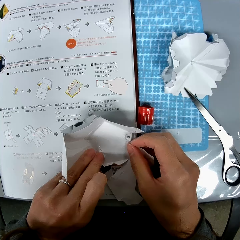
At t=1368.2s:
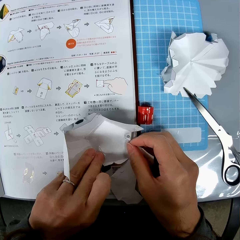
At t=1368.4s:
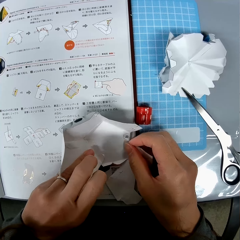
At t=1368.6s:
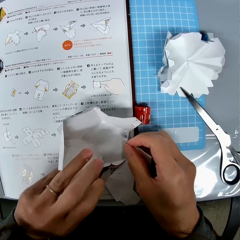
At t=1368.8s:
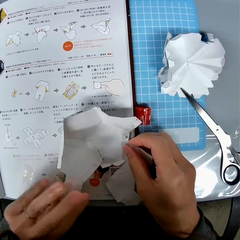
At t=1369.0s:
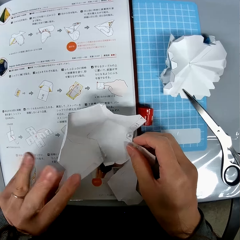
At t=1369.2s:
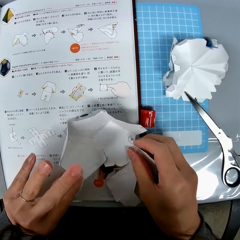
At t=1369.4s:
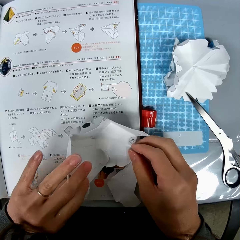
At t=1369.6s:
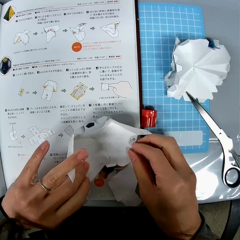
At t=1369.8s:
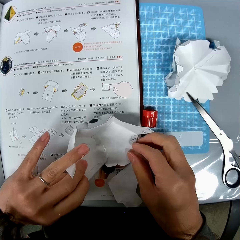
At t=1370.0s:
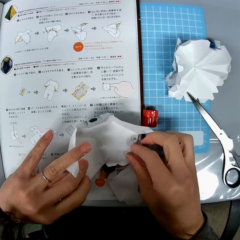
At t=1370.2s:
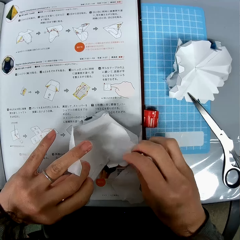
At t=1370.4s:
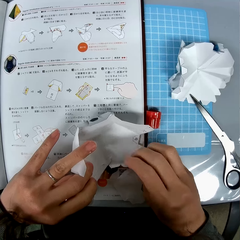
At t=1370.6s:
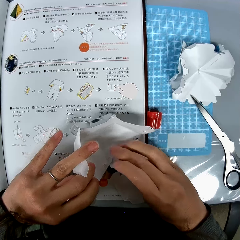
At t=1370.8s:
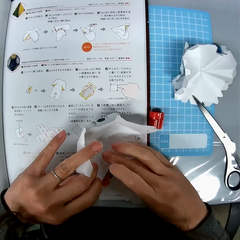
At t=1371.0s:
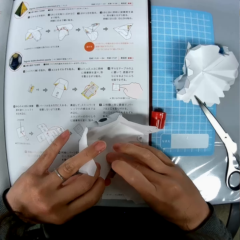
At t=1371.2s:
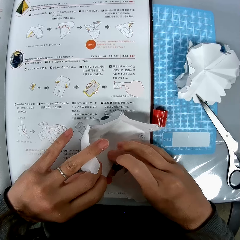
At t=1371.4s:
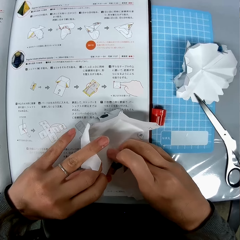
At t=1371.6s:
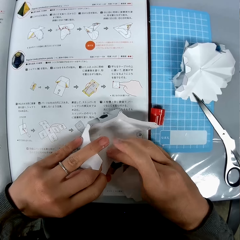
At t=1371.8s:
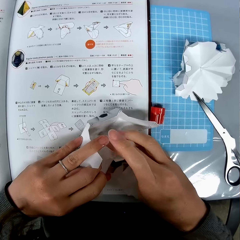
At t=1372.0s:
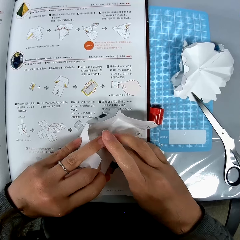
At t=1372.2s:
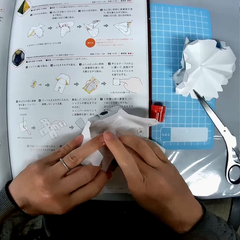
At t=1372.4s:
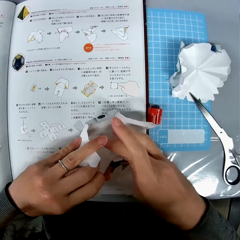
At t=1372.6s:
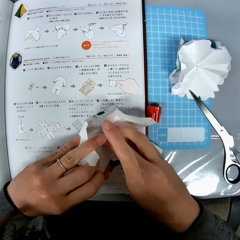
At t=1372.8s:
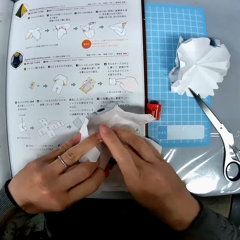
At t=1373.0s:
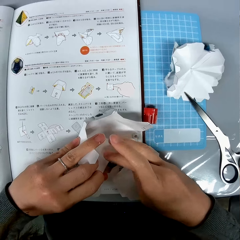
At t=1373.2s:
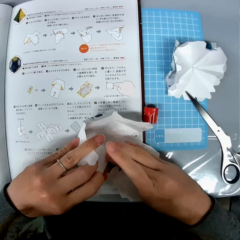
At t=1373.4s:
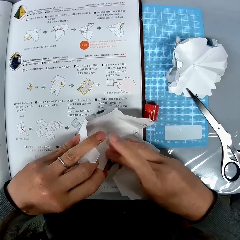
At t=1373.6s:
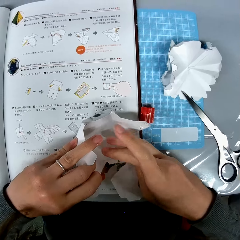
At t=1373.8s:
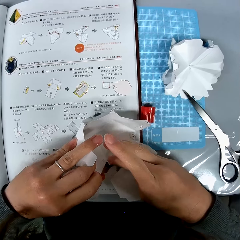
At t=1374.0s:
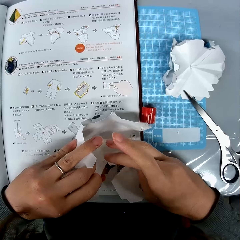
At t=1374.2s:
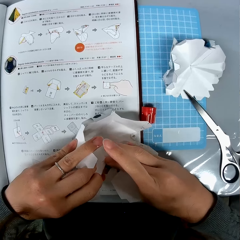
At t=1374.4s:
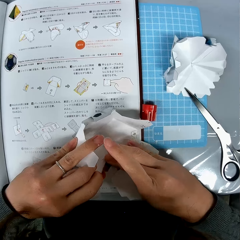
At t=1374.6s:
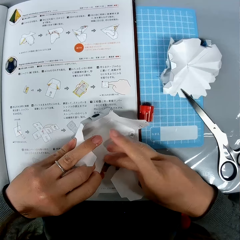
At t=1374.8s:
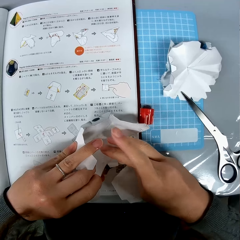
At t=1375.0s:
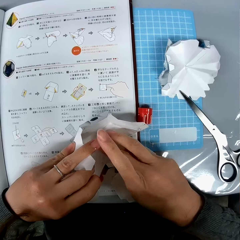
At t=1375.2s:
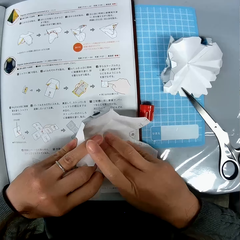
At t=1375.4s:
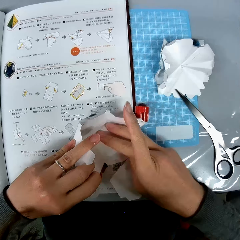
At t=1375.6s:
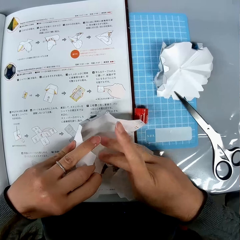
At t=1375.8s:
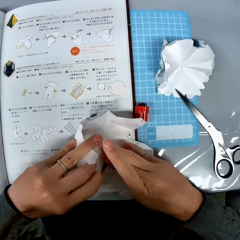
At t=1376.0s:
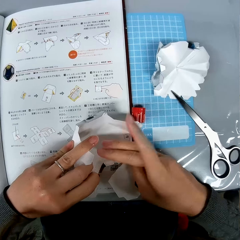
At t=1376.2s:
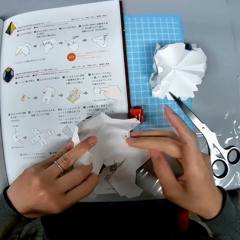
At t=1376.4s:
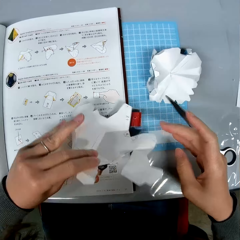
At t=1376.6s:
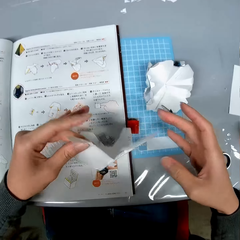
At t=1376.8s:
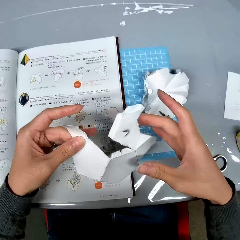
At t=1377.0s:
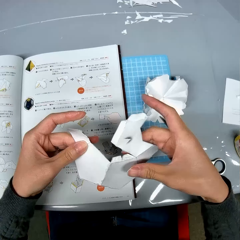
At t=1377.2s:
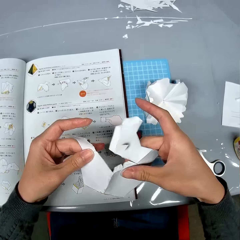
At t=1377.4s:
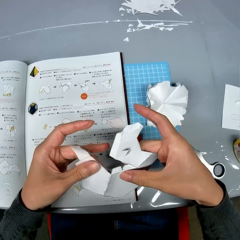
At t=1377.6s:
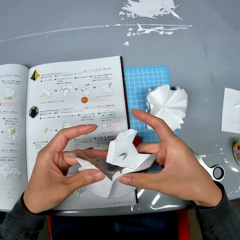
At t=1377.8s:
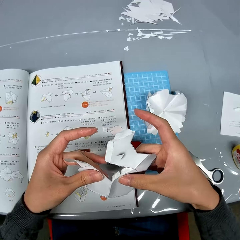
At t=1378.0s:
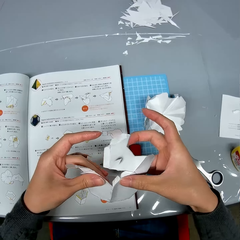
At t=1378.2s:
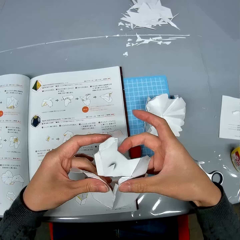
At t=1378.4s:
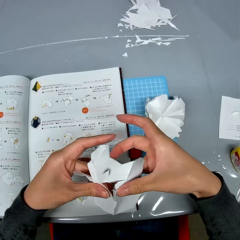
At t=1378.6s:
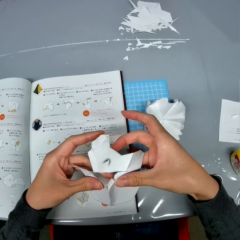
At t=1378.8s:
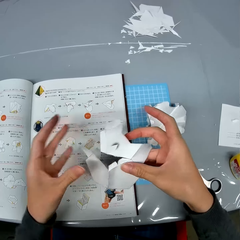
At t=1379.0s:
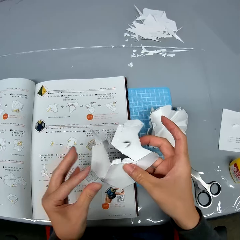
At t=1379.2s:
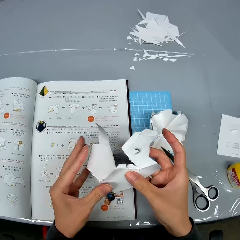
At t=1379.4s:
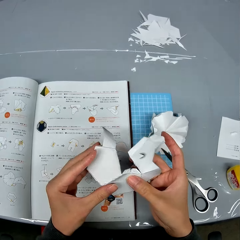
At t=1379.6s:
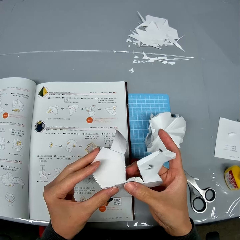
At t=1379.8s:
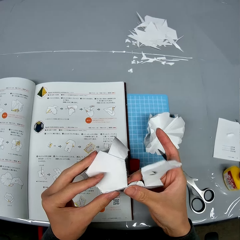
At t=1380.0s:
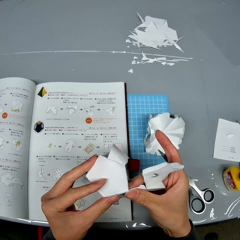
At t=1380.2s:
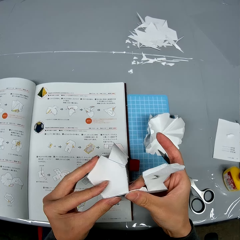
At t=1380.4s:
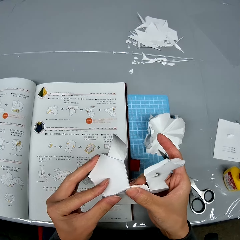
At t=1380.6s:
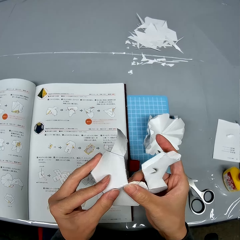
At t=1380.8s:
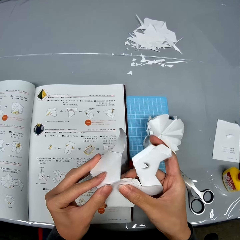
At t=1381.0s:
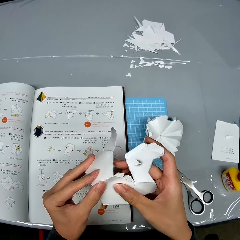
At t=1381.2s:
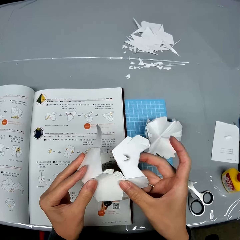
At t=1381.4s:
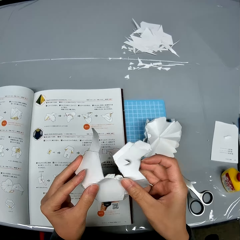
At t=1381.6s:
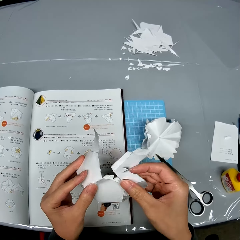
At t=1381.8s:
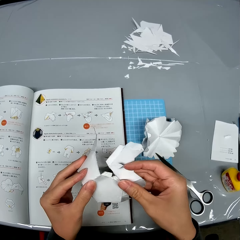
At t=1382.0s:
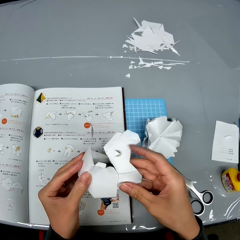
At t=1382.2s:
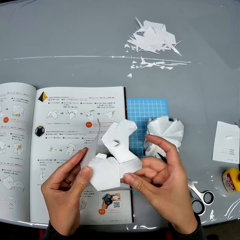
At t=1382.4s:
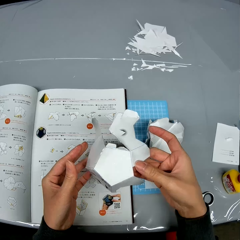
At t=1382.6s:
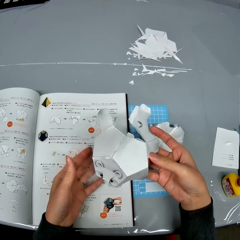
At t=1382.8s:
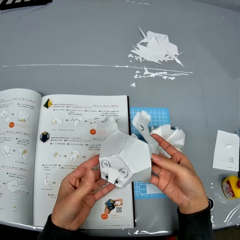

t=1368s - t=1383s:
The camera wearer holds the decoration. They fix the decoration. They lift the craft paper from the instruction manual. They hold the decoration. They fold the craft paper. They fix the decoration.

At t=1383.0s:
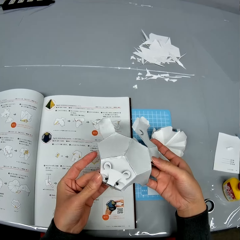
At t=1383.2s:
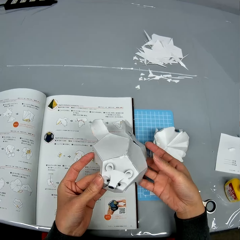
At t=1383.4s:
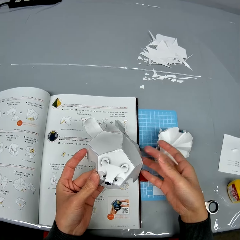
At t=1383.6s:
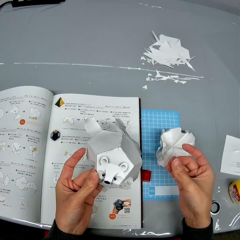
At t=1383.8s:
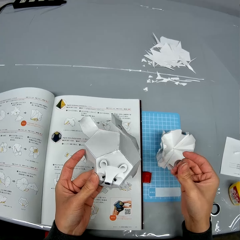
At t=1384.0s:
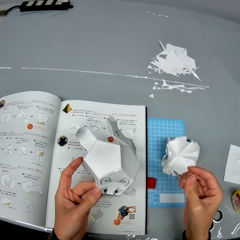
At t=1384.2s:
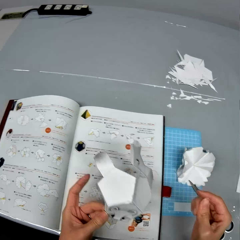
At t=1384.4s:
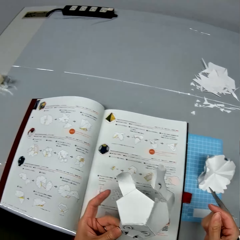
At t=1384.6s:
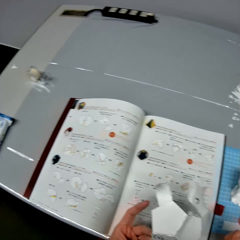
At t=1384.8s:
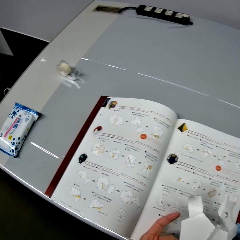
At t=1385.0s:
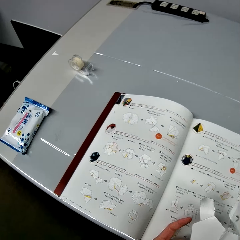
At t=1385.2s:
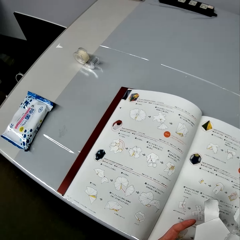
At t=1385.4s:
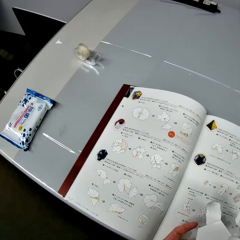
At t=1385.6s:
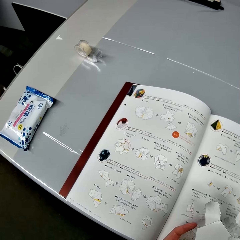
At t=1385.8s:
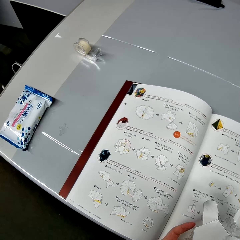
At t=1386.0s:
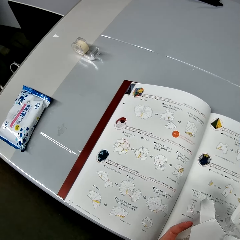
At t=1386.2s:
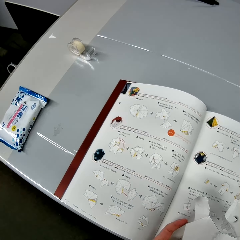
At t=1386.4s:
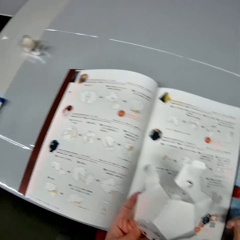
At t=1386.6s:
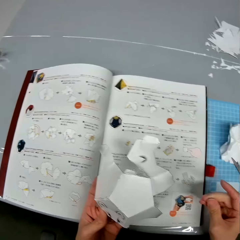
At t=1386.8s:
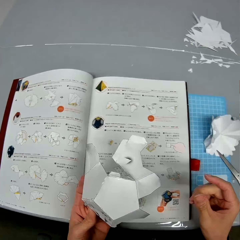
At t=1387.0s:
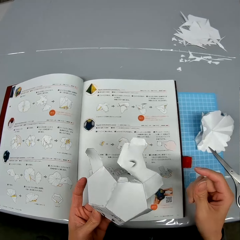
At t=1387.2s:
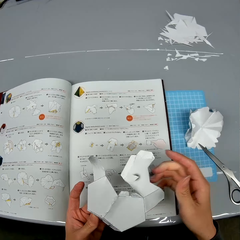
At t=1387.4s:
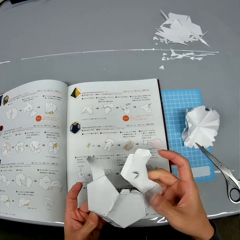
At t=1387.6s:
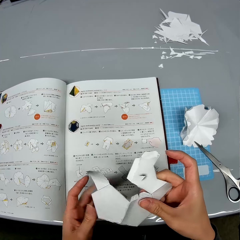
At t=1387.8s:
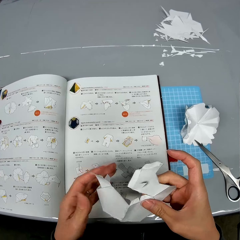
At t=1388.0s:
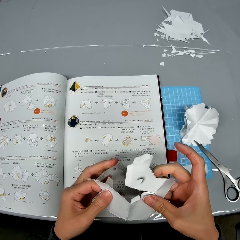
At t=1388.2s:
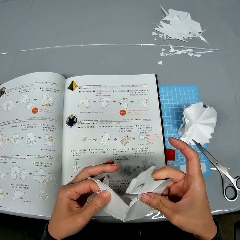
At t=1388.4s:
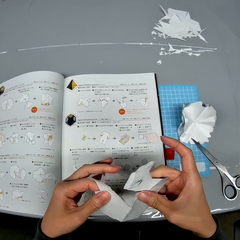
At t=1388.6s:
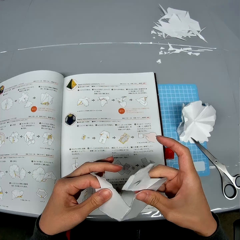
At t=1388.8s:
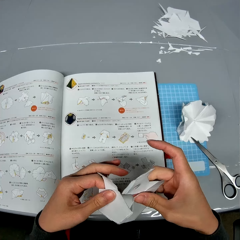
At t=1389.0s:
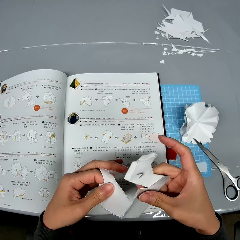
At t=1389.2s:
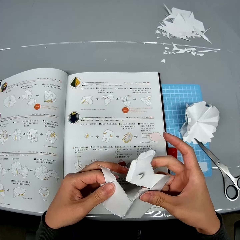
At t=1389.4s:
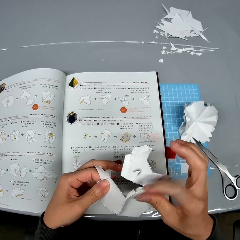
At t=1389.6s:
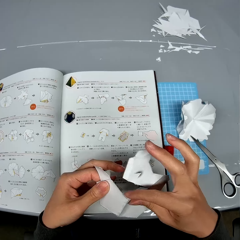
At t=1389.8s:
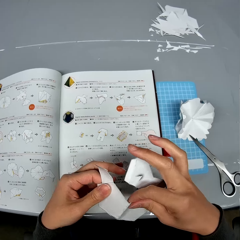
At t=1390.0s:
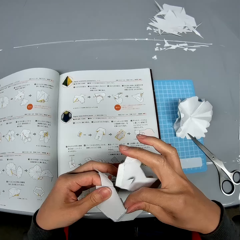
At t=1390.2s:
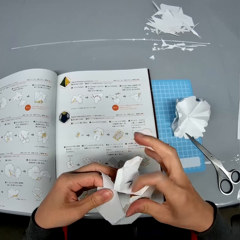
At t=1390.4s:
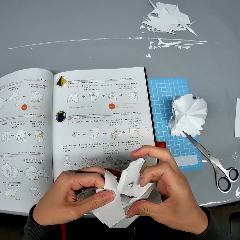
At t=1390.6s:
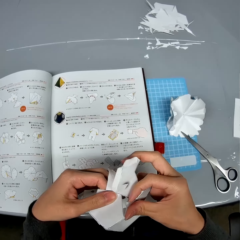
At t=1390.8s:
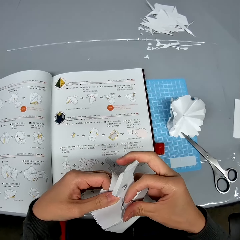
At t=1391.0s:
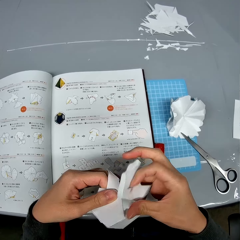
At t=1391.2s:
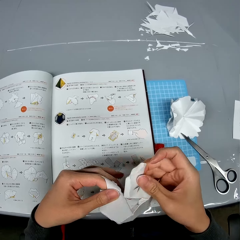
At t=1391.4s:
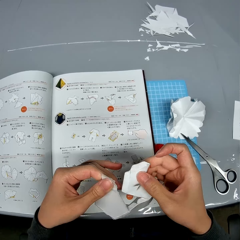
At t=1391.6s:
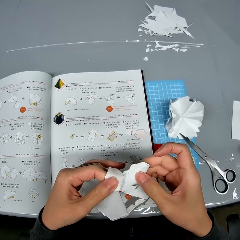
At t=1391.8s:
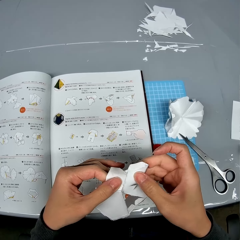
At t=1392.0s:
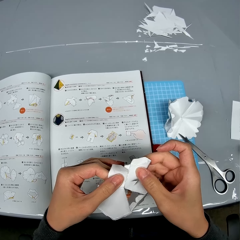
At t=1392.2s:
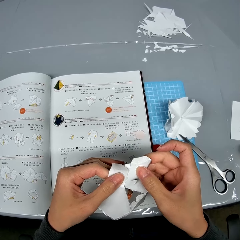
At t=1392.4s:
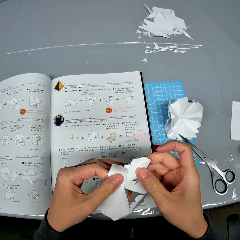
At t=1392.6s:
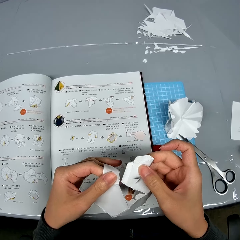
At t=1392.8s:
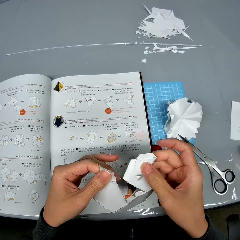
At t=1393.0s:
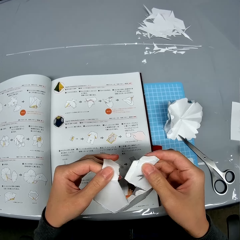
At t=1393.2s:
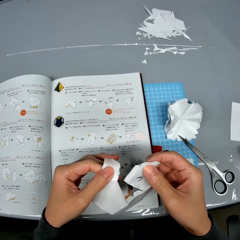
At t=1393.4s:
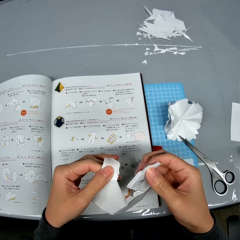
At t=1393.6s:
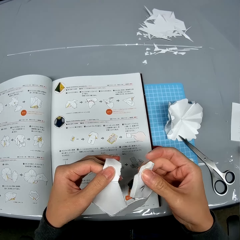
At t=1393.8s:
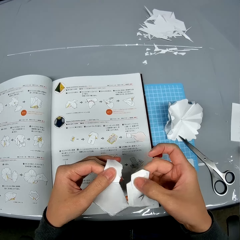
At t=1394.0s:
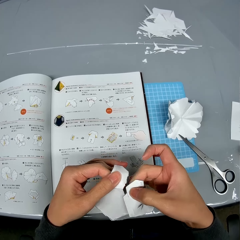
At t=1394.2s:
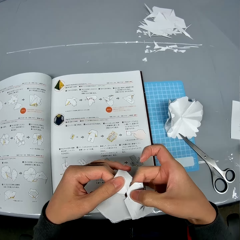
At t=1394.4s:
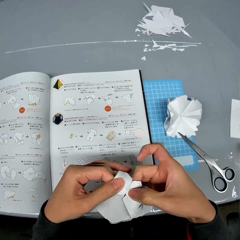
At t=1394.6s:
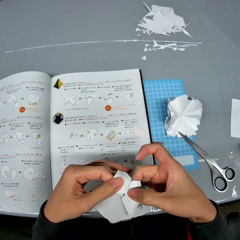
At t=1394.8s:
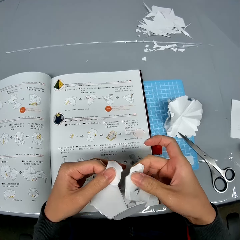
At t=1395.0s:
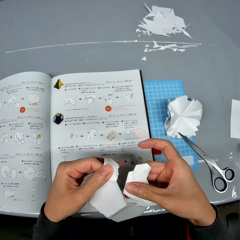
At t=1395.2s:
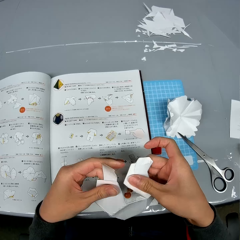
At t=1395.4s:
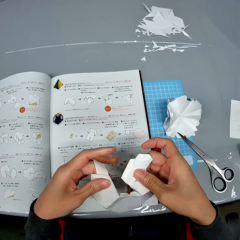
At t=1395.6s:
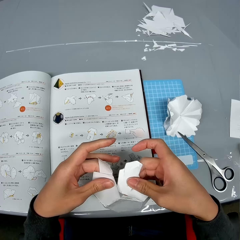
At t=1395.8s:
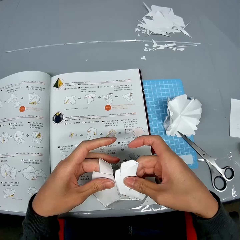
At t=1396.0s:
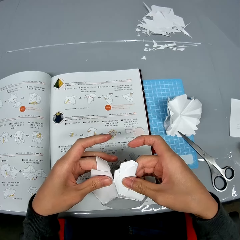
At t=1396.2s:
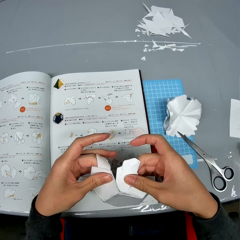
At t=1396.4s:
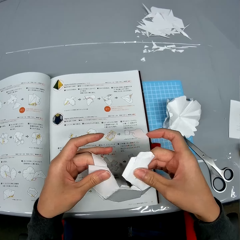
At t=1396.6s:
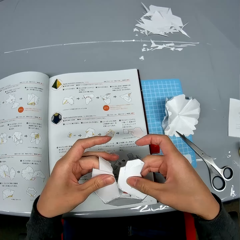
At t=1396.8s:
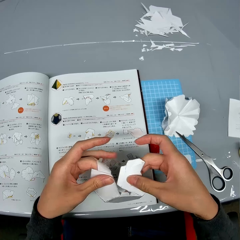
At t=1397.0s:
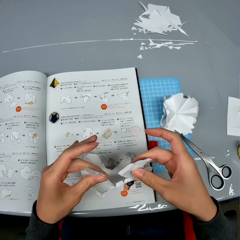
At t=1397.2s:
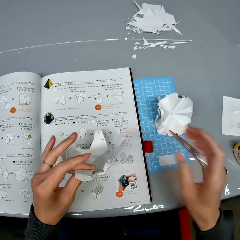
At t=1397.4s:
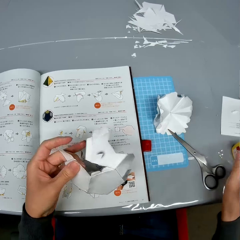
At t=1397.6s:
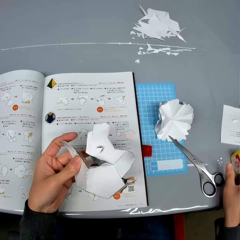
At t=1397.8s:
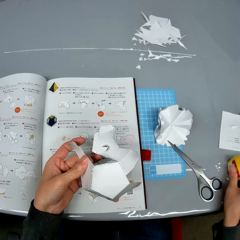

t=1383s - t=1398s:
The camera wearer glances at the instruction manual. He holds the decoration. He folds the craft paper. He fixes the decoration. He places his right hand on the glue.
